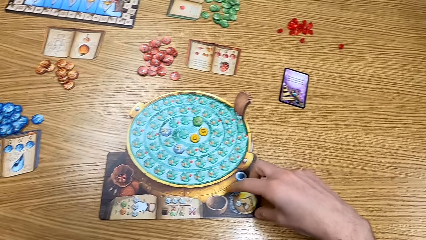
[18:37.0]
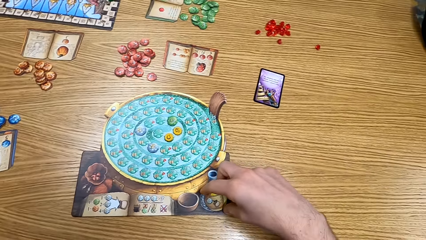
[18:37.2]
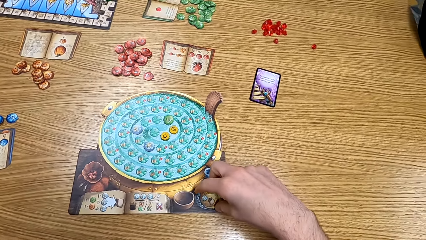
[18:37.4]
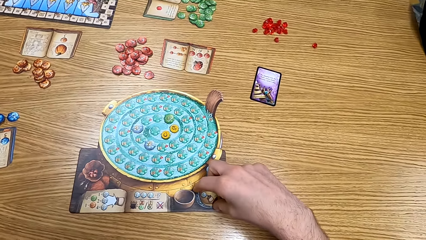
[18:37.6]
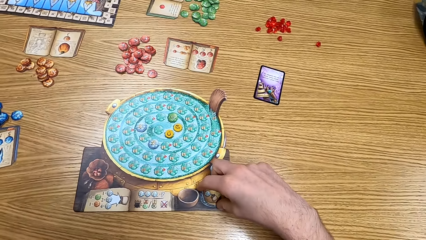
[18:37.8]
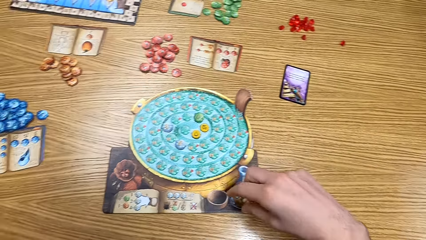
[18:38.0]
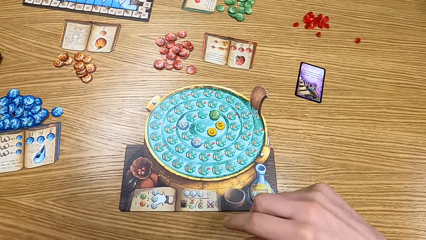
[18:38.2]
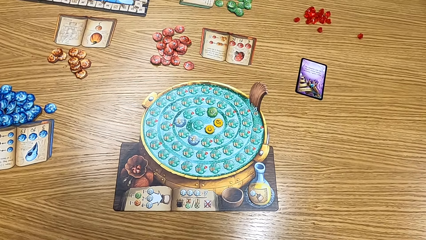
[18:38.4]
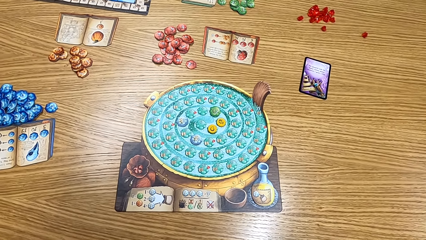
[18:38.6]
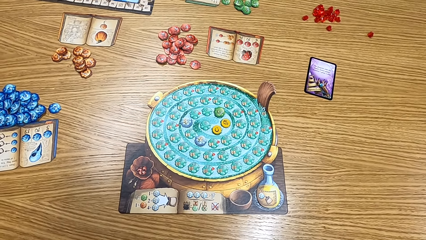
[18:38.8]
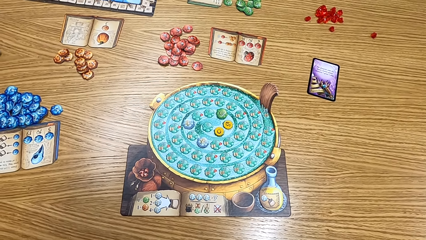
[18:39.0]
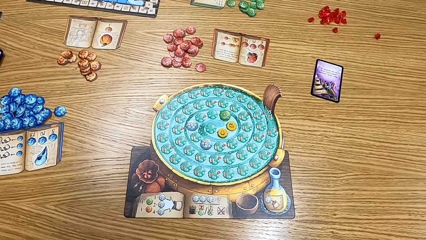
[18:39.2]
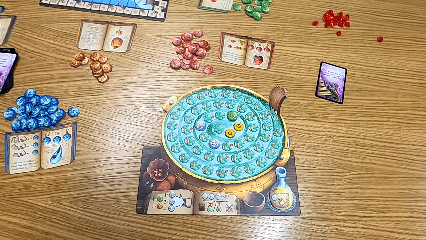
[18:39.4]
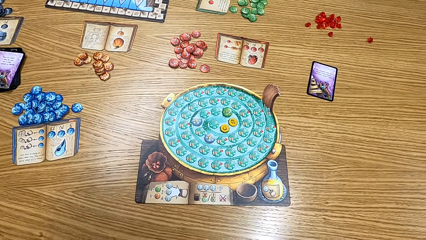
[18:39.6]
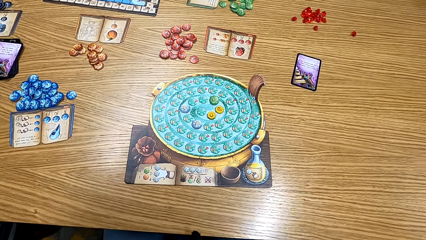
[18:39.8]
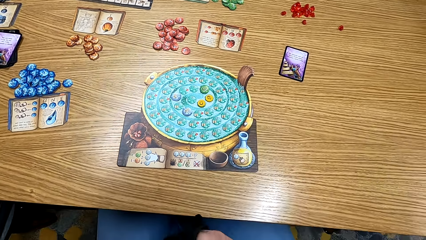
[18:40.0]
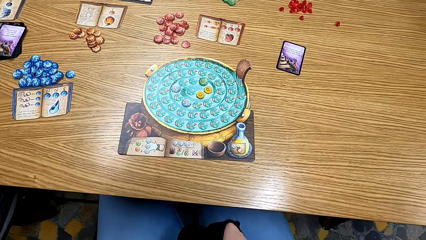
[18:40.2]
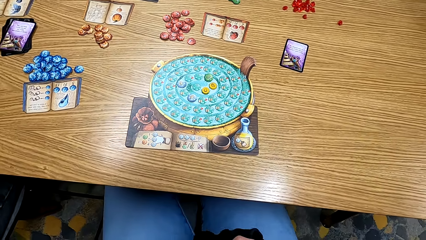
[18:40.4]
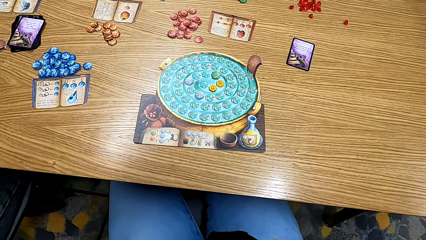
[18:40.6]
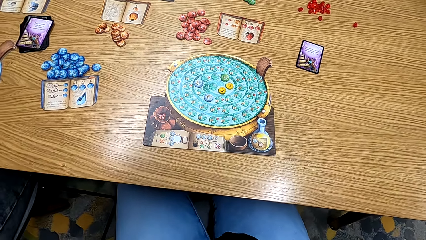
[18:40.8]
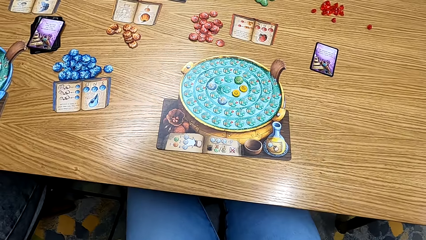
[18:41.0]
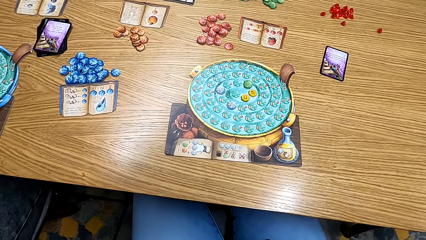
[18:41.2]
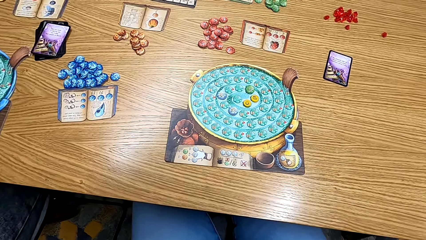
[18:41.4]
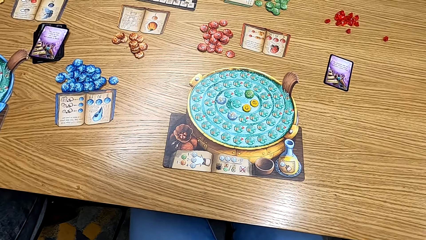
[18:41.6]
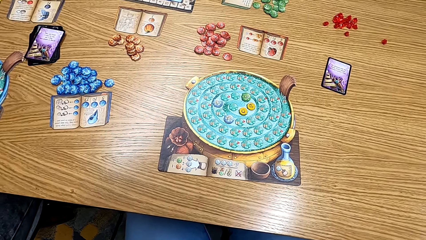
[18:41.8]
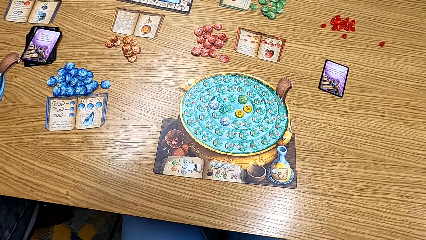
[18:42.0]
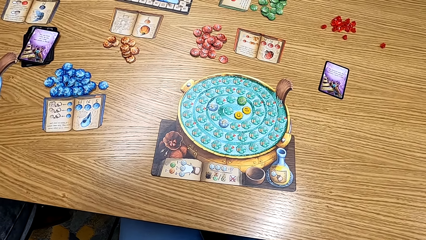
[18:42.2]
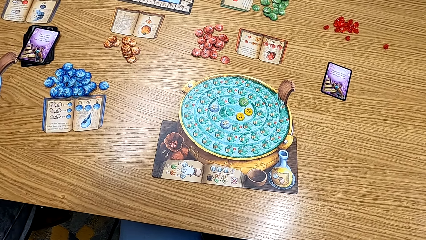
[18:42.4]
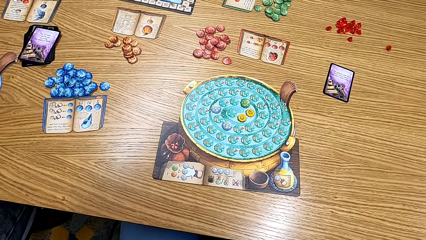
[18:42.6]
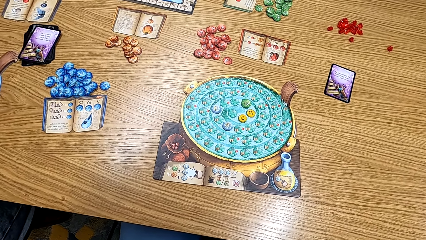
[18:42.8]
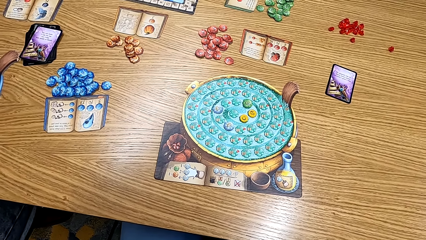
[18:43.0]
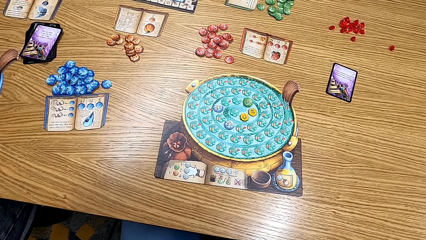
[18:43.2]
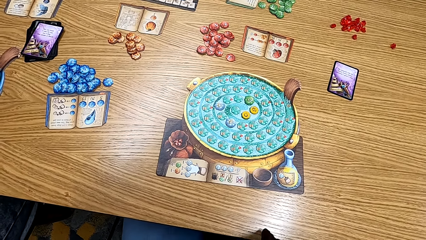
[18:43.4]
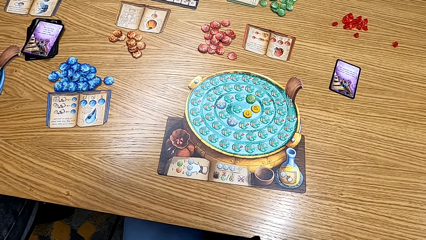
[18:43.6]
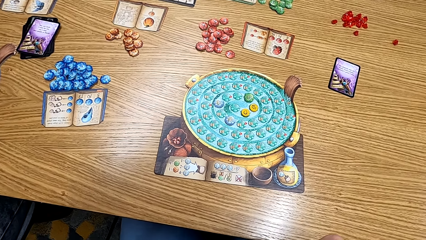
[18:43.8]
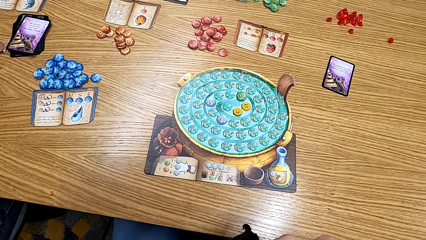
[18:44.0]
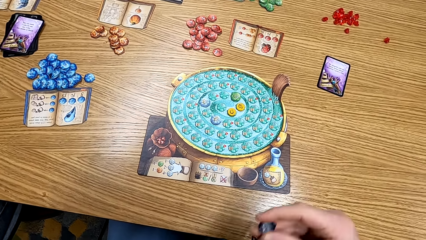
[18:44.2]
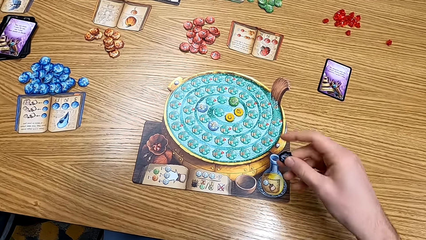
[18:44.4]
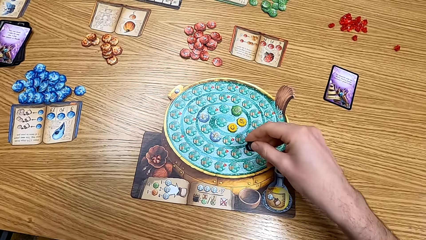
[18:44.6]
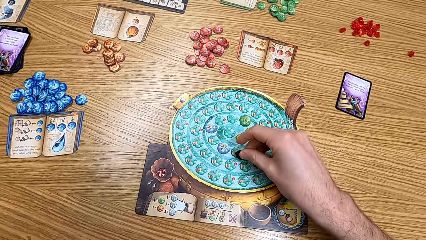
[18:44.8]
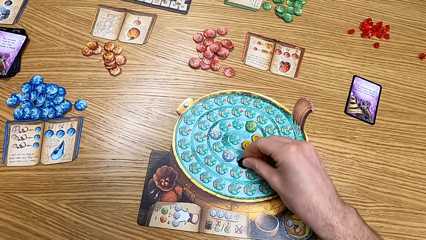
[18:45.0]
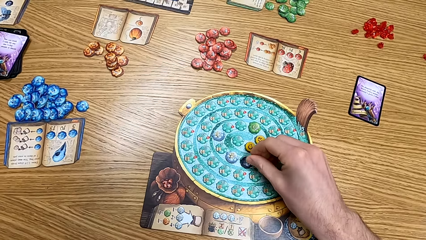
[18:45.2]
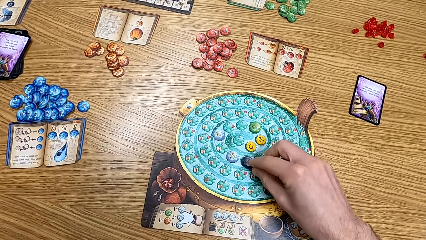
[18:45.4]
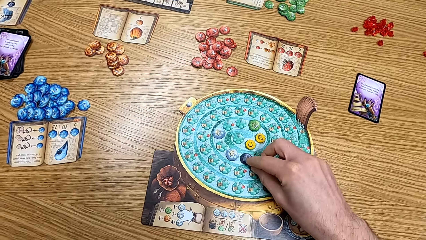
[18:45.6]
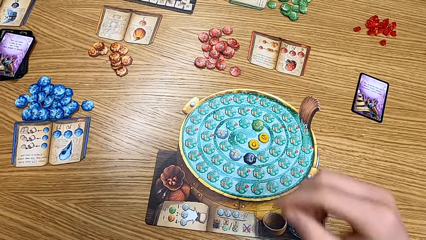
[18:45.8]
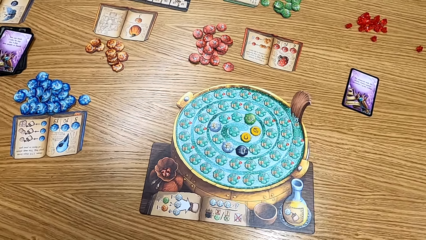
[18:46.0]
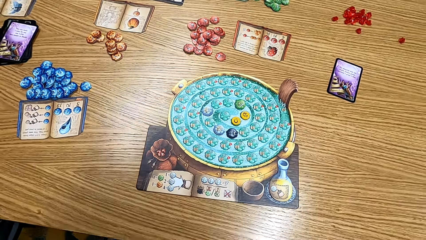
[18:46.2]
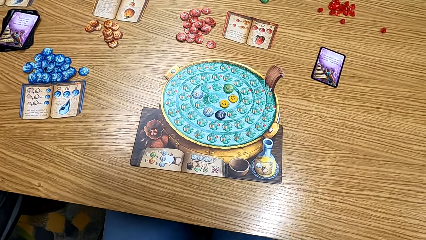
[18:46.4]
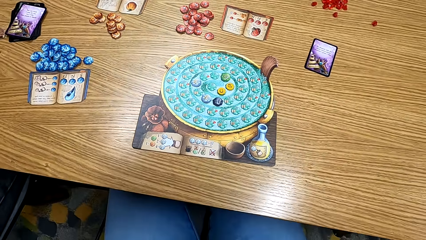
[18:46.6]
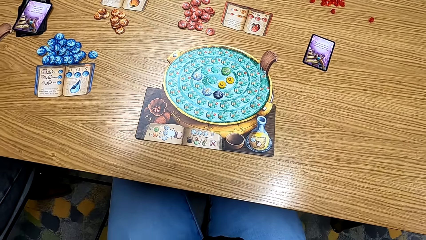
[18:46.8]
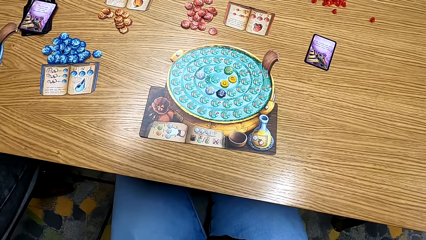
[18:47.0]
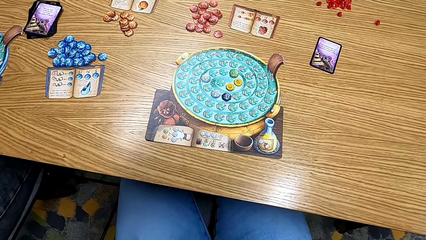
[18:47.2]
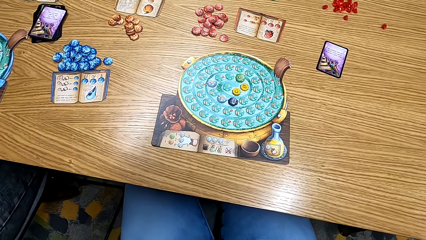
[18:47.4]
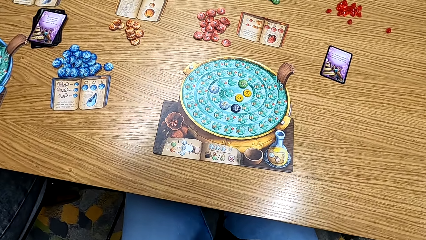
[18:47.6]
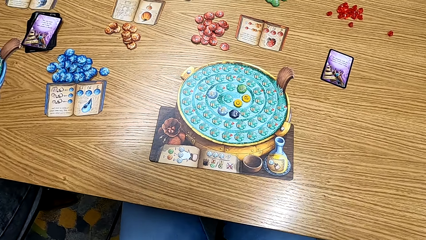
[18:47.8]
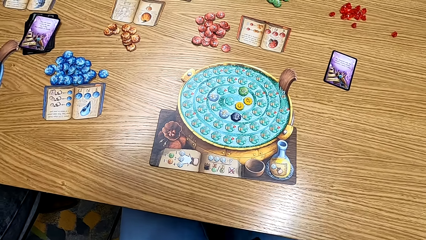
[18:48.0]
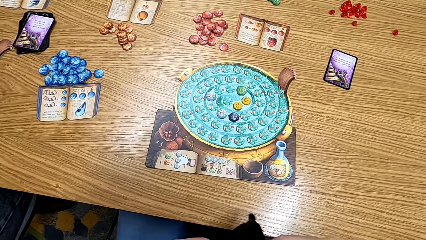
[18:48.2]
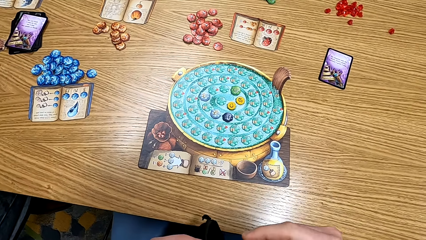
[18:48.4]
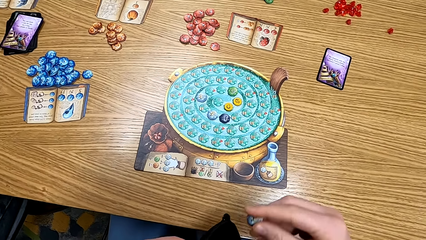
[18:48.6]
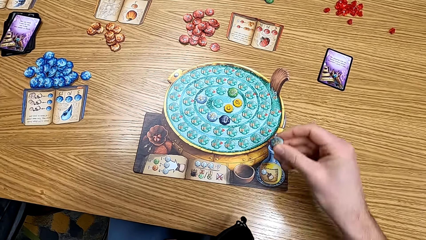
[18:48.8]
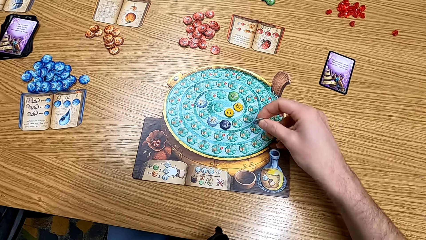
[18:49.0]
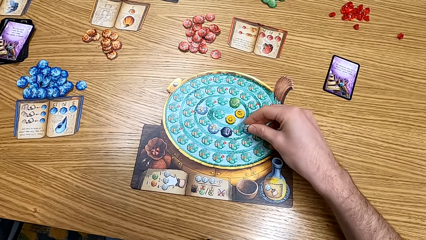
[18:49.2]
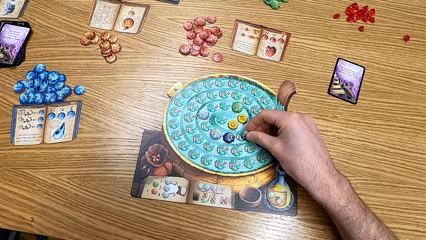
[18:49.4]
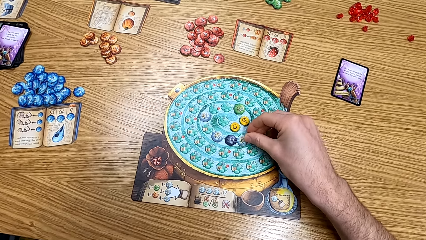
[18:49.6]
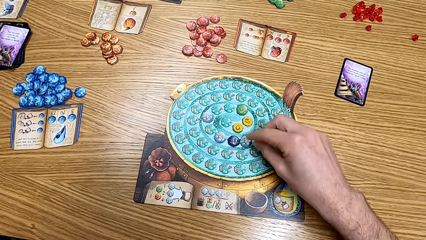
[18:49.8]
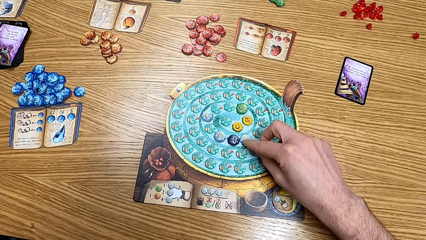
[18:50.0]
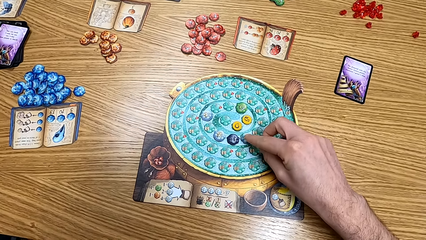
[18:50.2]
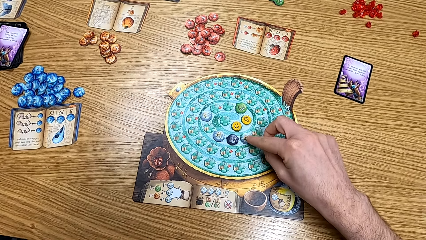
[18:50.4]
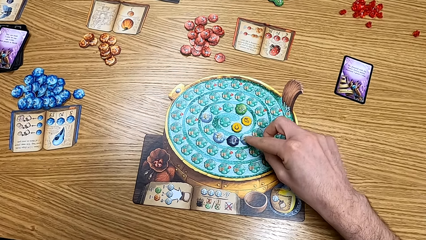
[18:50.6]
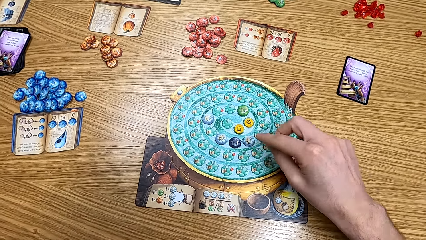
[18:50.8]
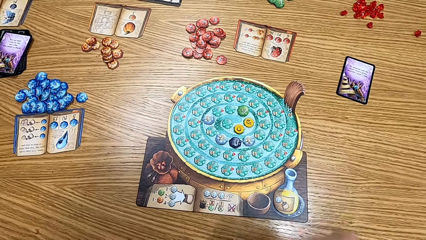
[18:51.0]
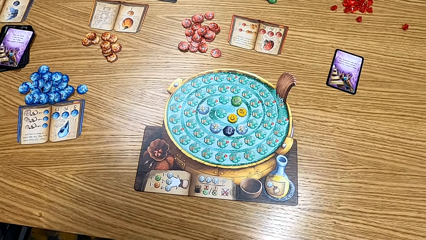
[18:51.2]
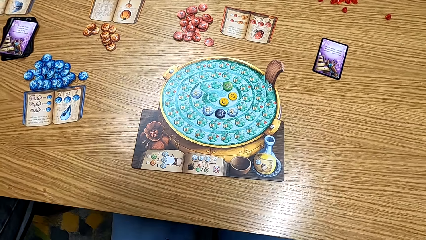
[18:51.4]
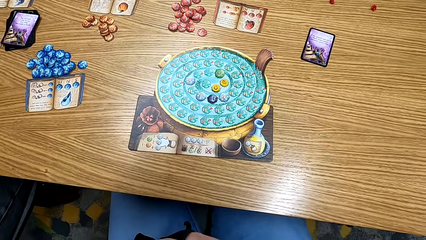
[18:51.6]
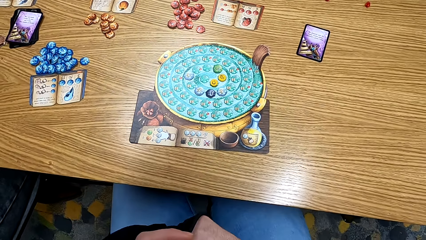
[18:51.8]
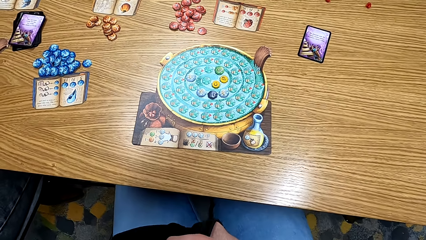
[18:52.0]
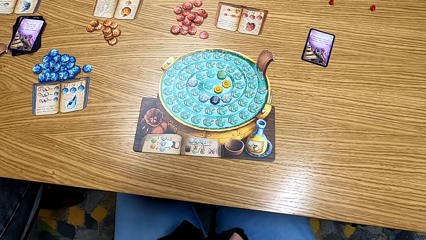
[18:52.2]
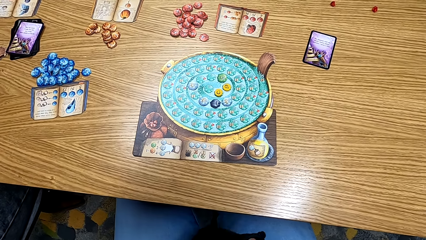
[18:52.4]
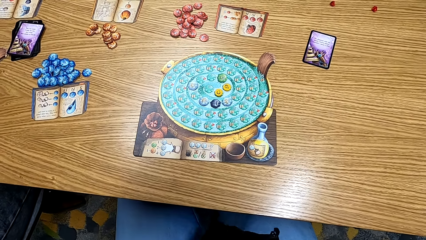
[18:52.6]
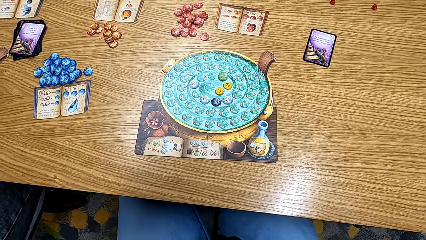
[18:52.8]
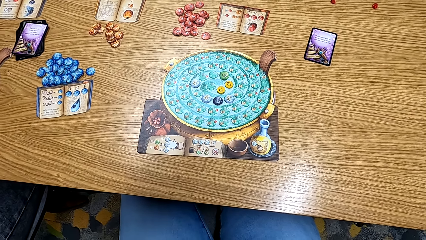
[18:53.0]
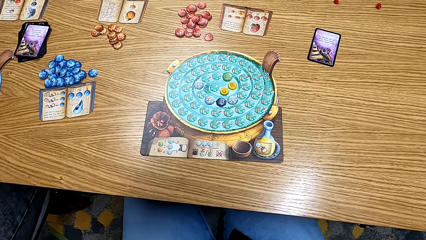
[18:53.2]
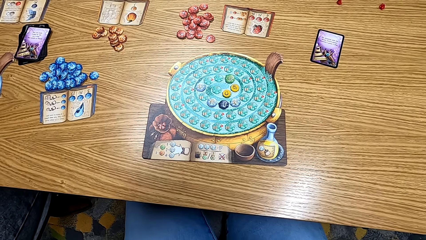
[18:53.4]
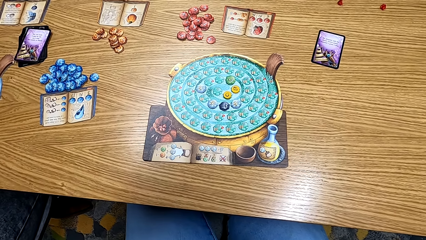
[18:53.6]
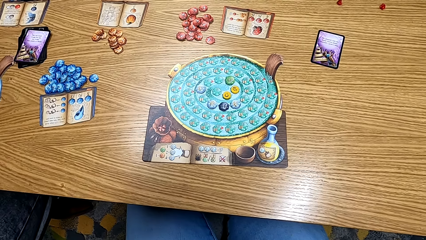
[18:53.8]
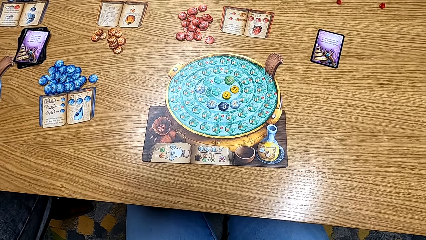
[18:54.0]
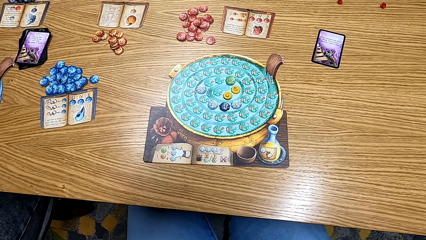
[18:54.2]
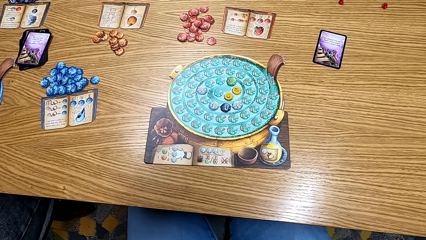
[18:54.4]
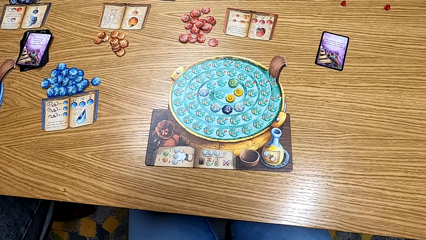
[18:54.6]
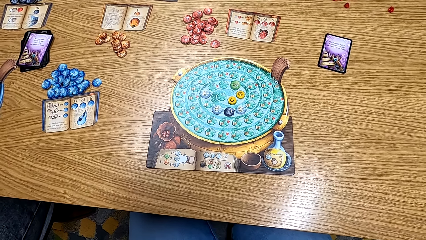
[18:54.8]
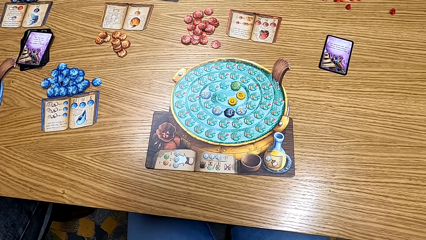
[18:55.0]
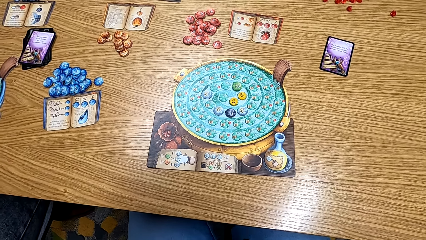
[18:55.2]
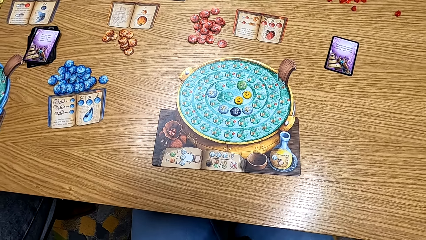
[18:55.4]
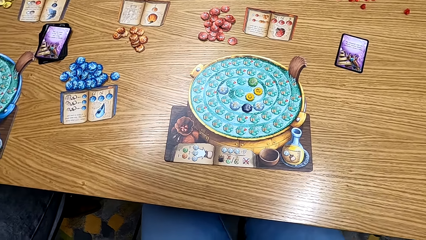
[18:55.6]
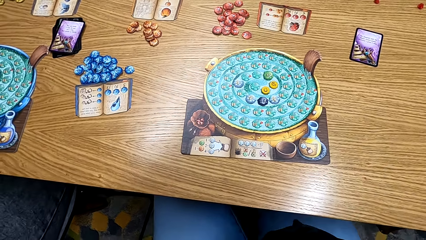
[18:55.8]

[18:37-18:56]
The camera wearer moves the flask on the board. They look at the game. They put the black chip or card on the board game. They put the blue chip or card on the board. They look at the board.
